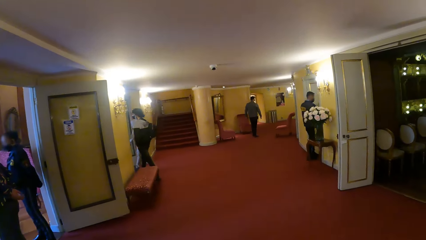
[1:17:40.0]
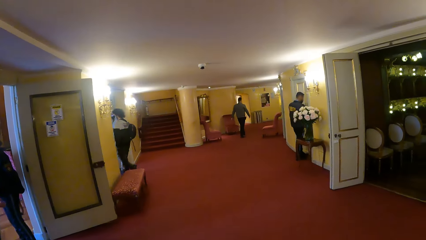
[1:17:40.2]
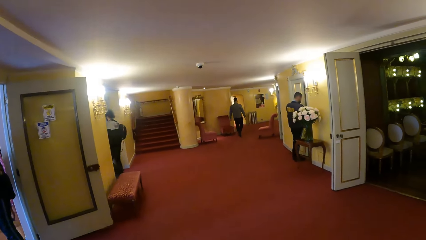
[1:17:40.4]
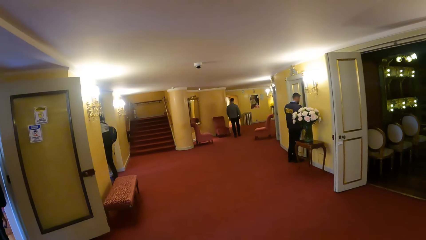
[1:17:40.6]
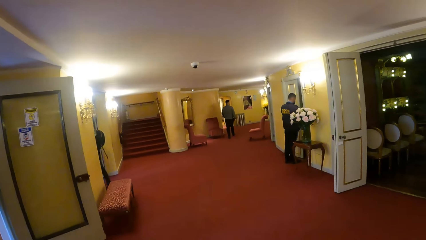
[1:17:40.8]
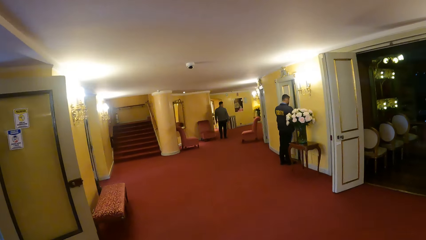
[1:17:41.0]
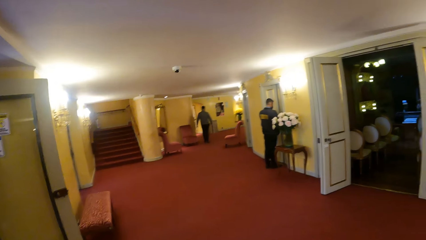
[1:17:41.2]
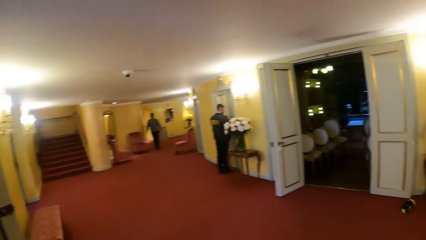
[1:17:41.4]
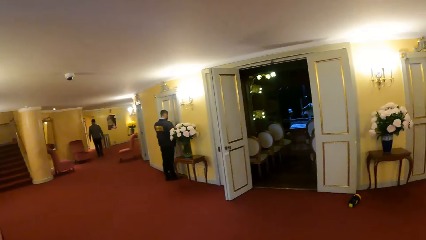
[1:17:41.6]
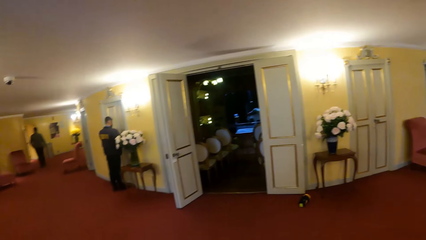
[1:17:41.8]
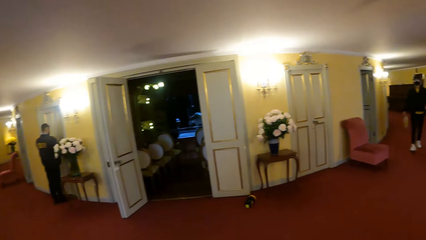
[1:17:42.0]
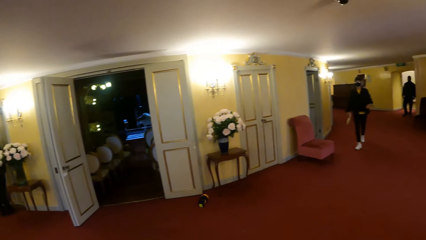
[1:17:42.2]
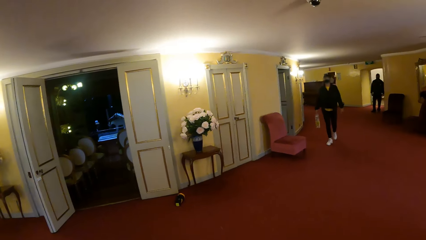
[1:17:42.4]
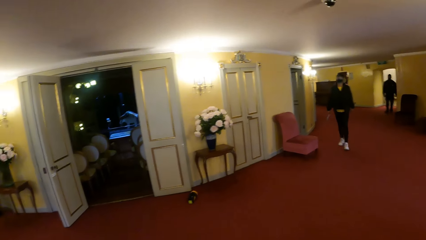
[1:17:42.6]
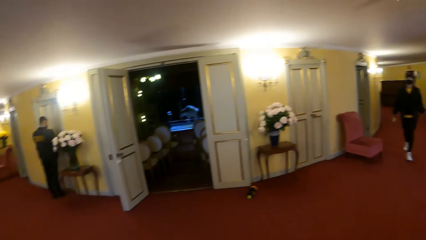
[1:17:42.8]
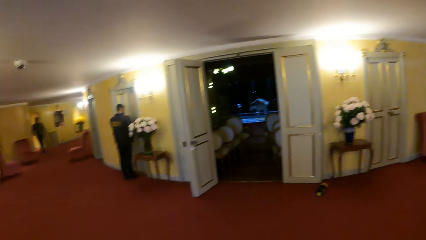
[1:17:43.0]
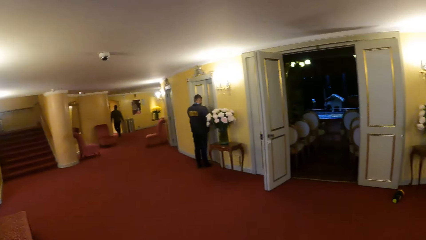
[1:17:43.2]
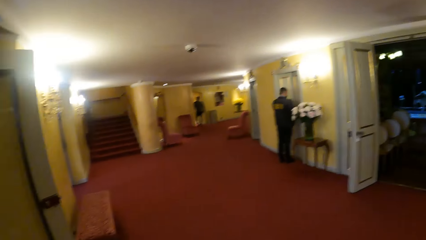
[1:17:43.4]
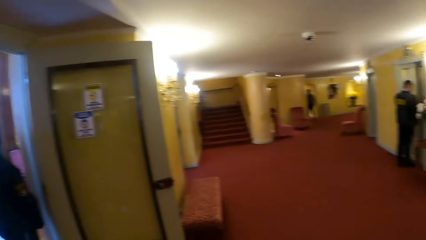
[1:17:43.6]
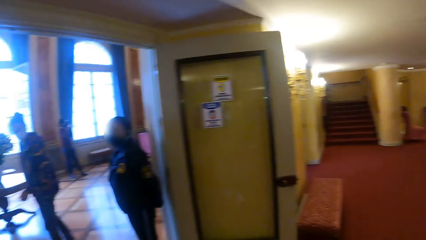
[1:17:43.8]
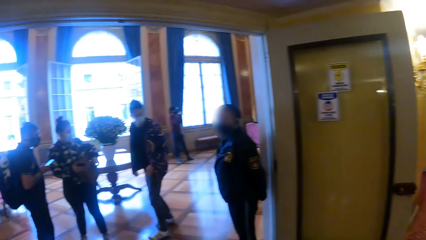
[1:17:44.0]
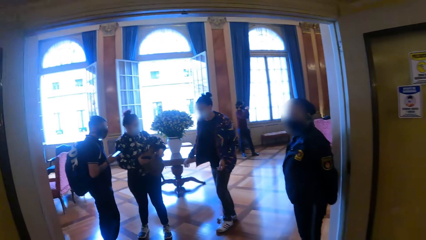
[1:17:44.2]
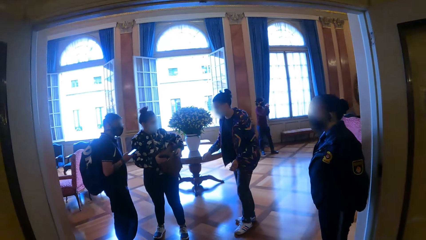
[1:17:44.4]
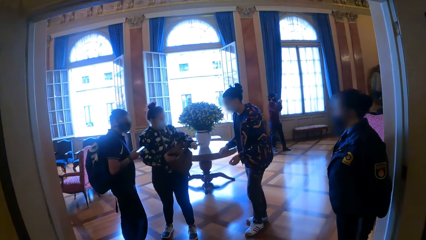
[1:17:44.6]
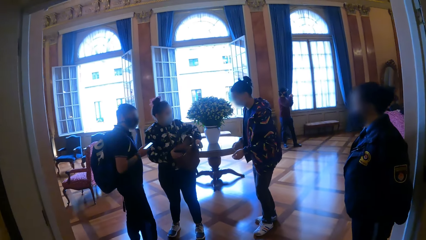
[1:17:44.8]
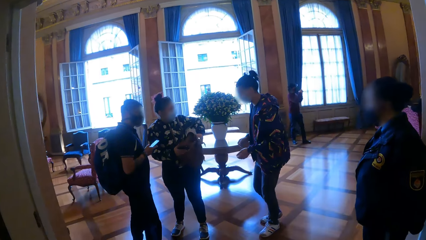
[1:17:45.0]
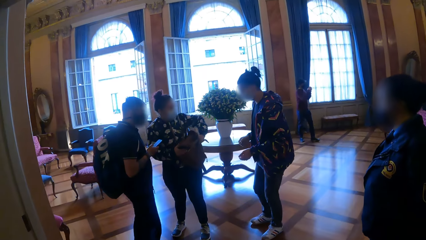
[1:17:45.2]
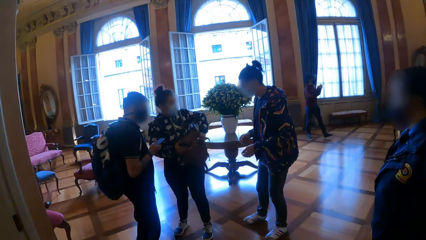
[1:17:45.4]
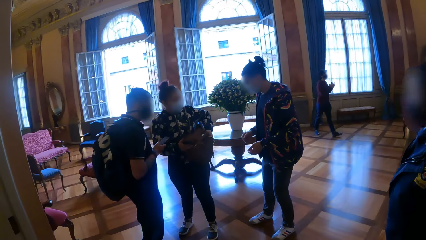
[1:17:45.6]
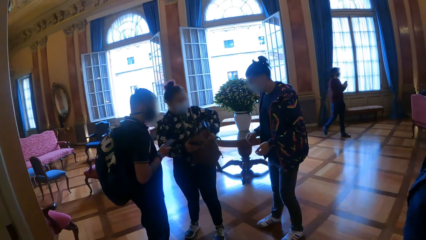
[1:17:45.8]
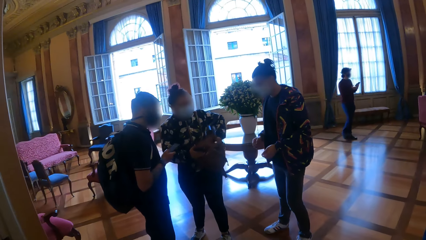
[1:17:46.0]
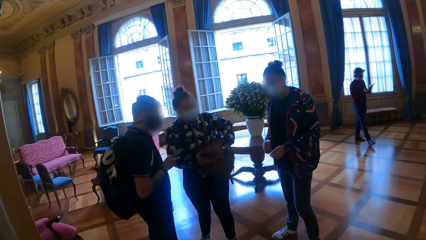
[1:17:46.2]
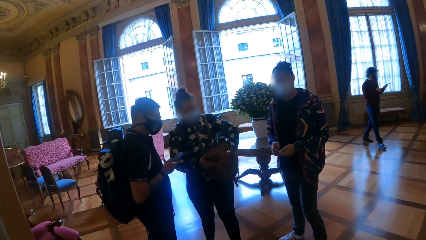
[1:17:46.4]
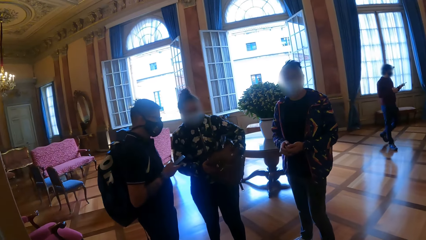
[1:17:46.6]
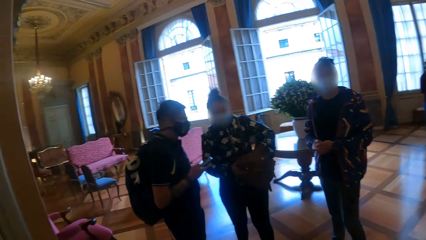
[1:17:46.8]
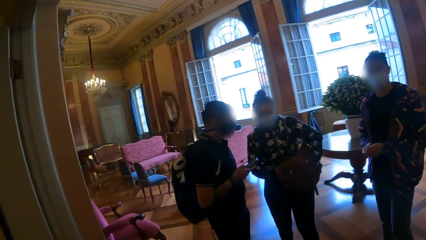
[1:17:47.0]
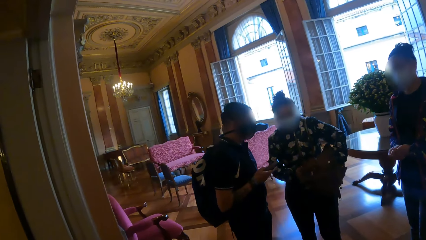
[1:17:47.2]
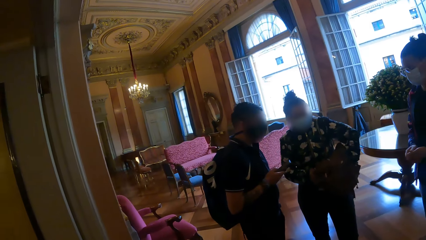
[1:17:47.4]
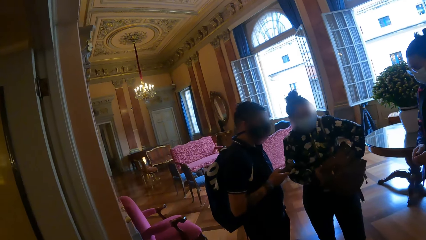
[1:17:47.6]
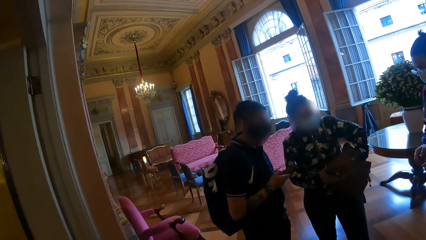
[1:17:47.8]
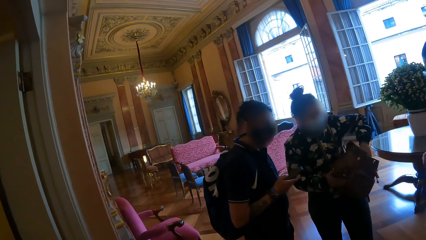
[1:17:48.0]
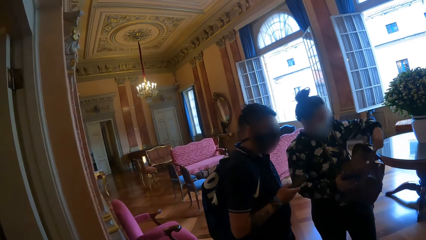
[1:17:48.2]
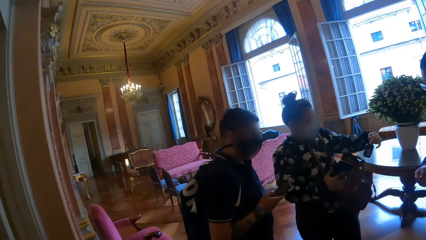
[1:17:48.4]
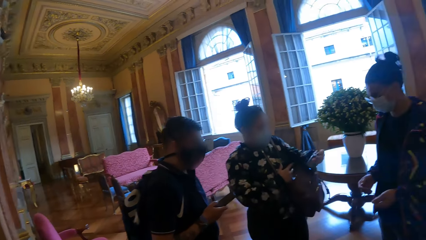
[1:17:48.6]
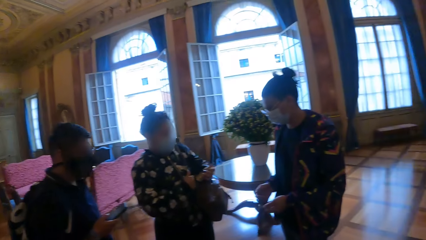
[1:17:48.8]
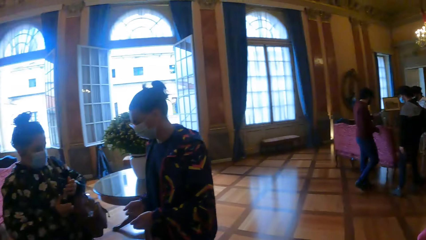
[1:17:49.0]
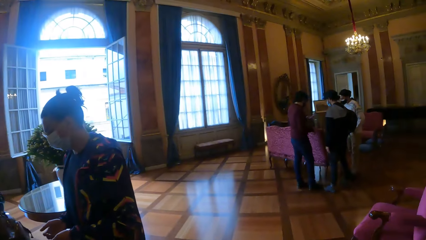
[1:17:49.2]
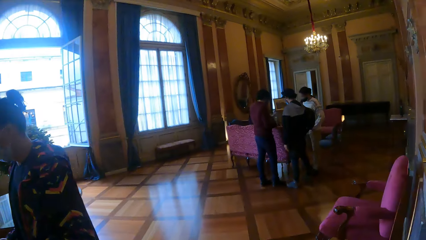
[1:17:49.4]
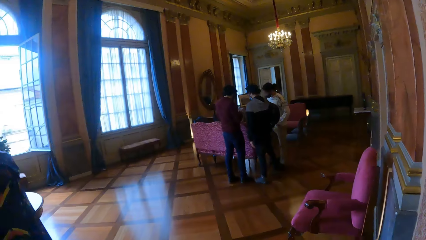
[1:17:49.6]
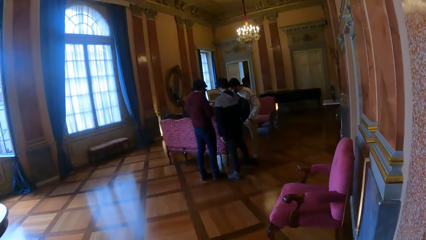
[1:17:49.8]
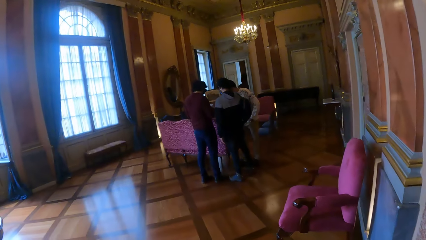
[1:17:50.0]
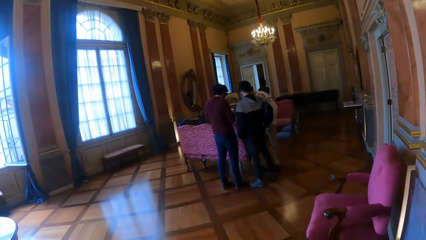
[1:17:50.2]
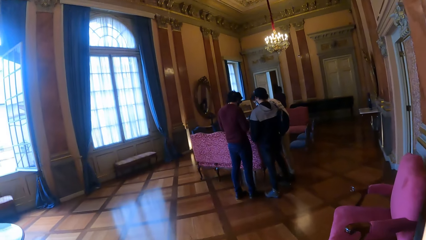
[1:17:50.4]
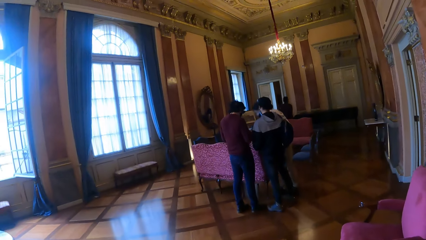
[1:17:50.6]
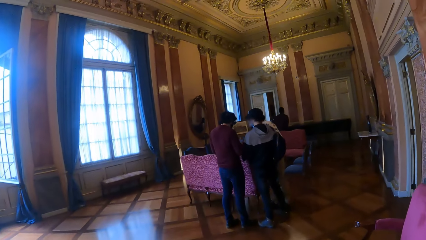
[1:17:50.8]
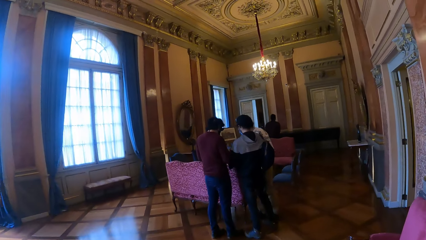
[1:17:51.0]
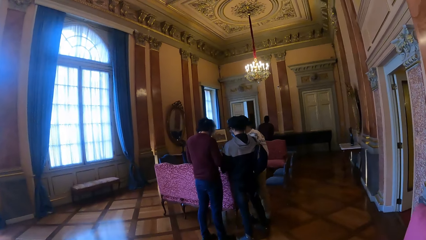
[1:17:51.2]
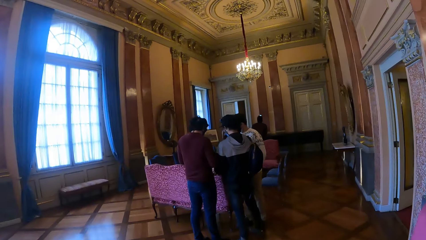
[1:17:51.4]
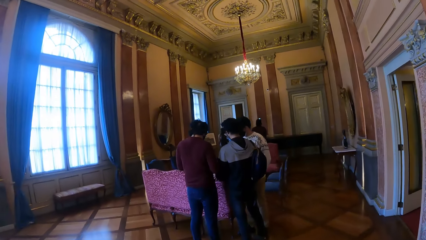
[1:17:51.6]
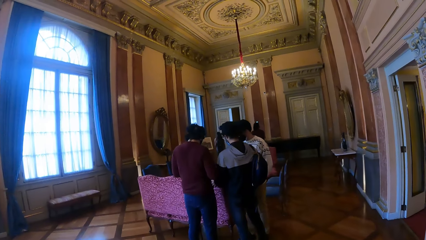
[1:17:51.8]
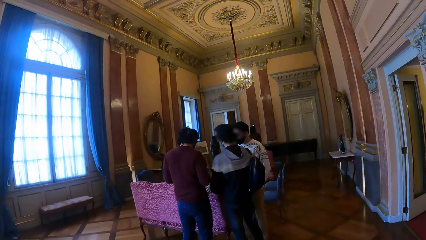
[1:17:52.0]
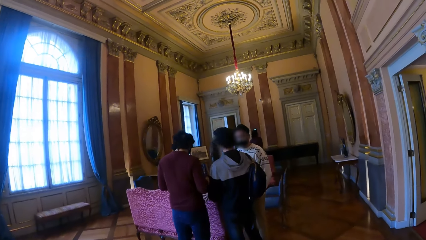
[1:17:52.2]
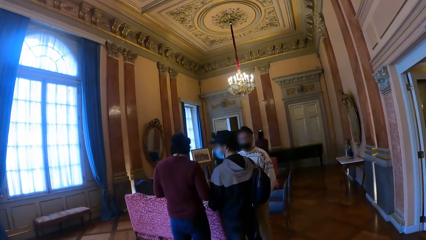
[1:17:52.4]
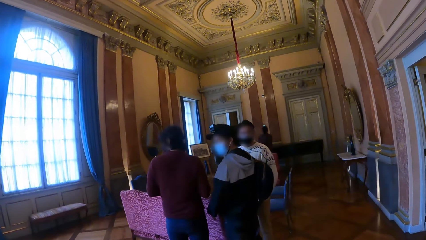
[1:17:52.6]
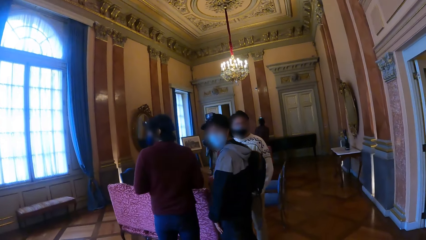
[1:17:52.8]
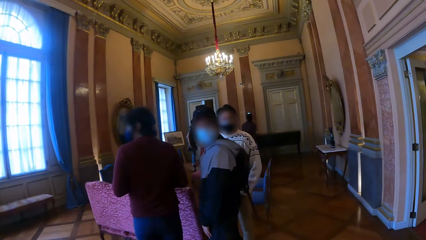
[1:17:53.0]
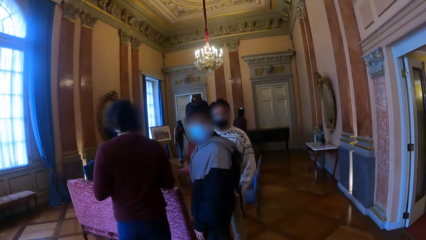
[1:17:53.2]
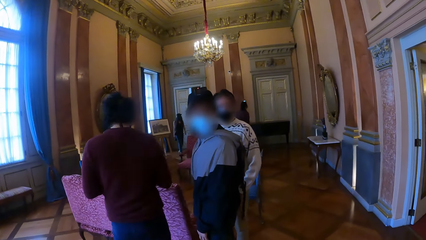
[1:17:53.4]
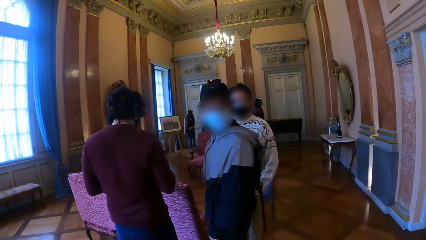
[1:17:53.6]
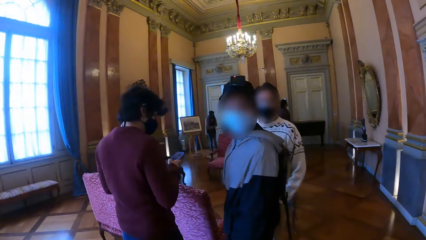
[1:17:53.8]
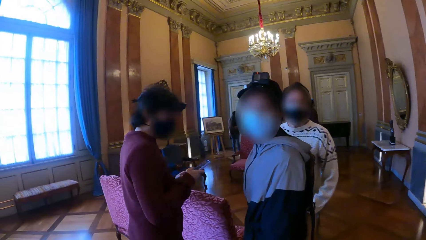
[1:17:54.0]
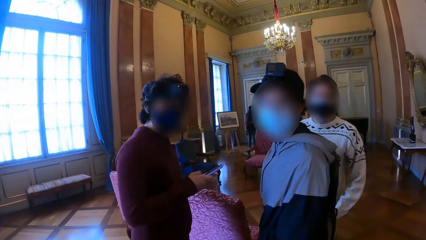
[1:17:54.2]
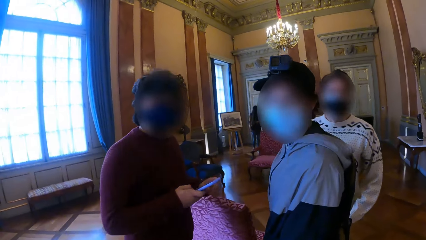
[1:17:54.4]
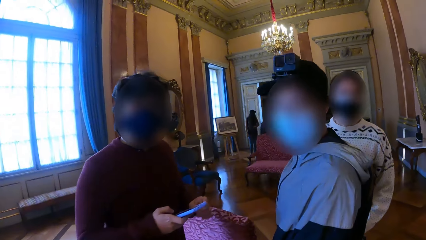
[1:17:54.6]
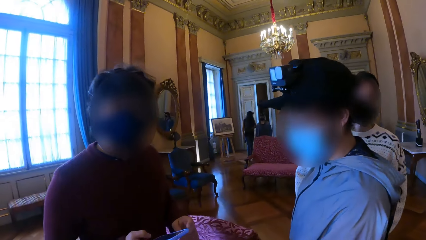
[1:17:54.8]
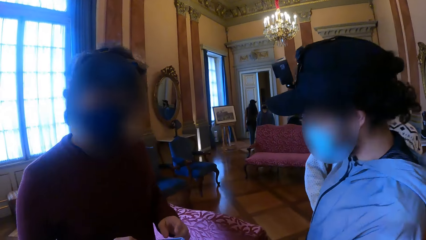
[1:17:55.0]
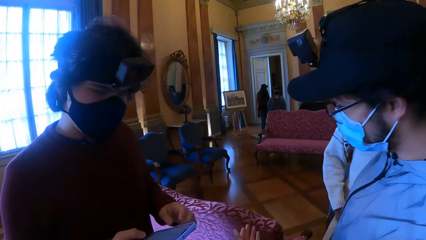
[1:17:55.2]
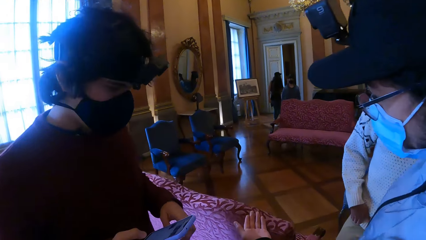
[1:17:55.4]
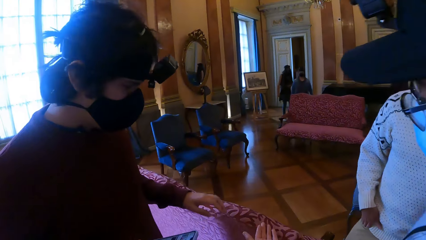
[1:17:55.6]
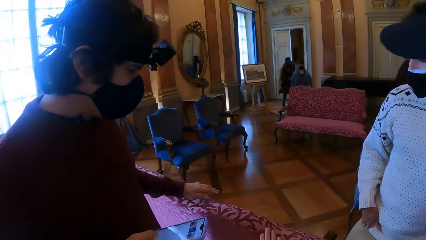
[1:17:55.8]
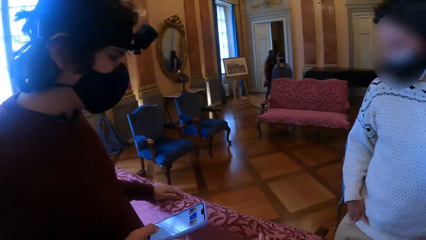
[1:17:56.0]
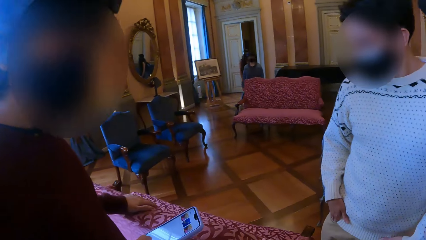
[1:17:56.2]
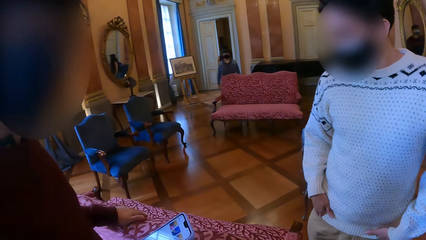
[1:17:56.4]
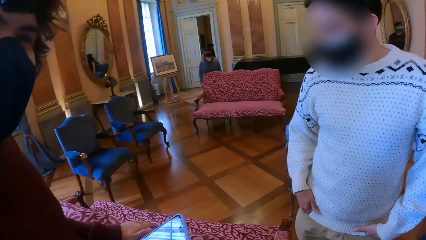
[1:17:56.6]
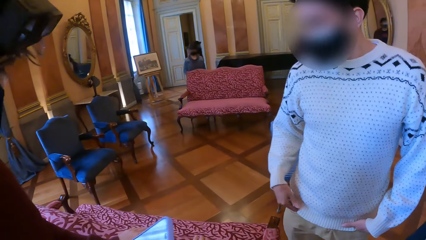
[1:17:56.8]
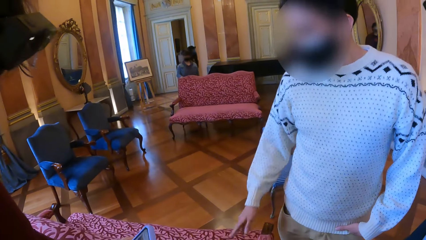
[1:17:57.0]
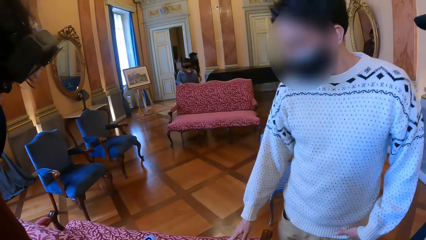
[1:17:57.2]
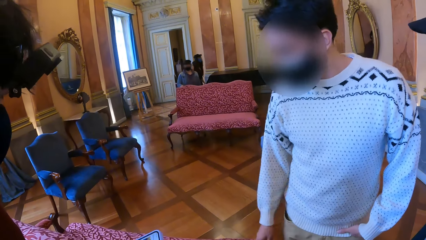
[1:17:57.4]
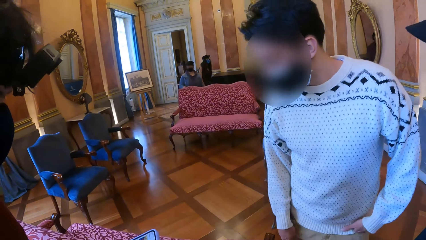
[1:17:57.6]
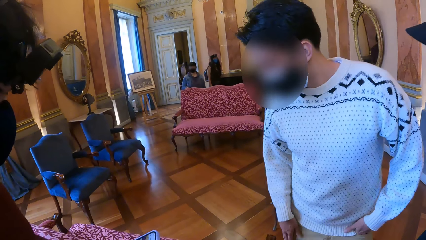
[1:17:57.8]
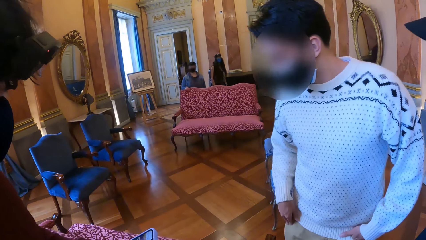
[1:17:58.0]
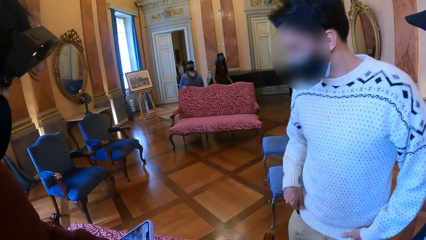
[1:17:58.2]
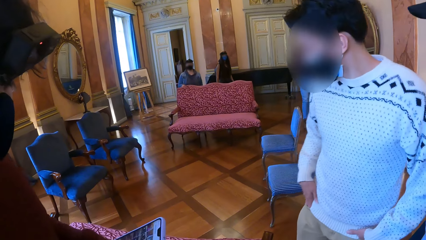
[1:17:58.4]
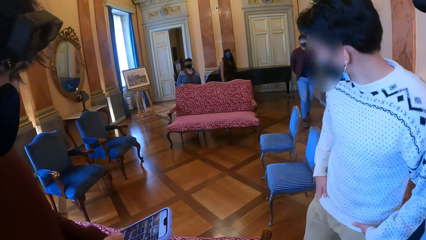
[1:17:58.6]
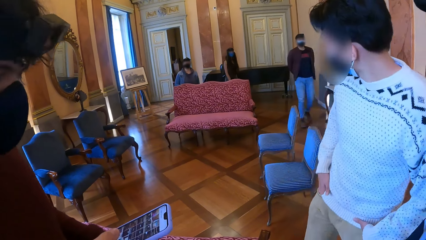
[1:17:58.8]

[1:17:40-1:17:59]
The camera wearer looks at a man. She turns around. A man interacts with a woman and another man. The other man holds a phone with his right hand. The camera wearer walks towards a group of people. The woman searches a bag in her right hand with her left hand. The camera wearer looks around the hall and walks towards a man, another man and a third man. The woman takes a bottle from the bag with her left hand. The woman holds the bottle with her hands. The third man holds a phone with his hands. The camera wearer interacts with the three men. The third man holds the phone with his right hand. The camera wearer gestures her left hand towards the men. The third man rubs a chair with his left hand. One man holds a couch with his left hand. Another man gestures his right hand. The second man puts his right hand in his trouser pocket.
